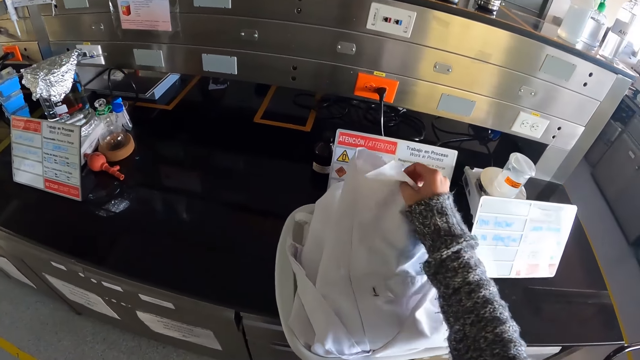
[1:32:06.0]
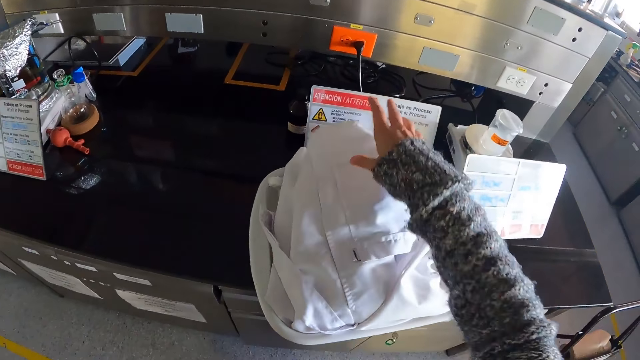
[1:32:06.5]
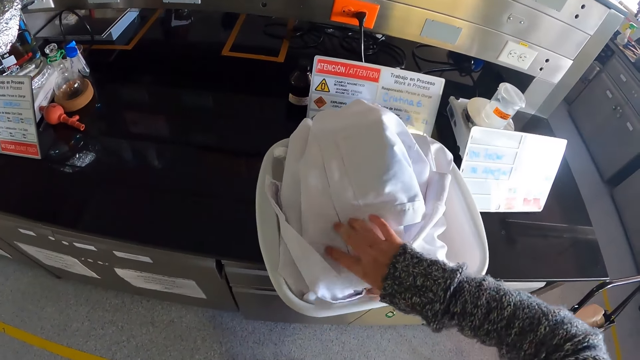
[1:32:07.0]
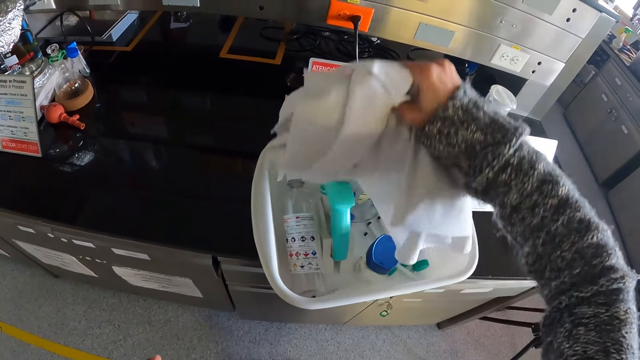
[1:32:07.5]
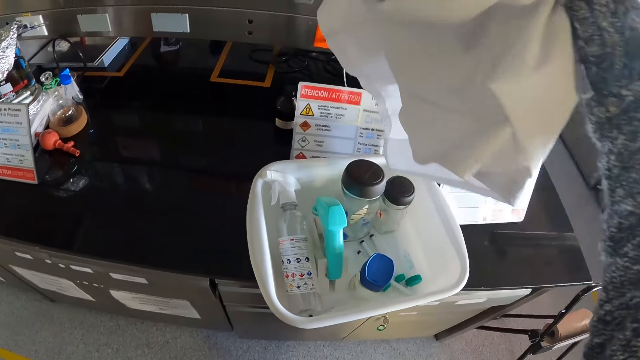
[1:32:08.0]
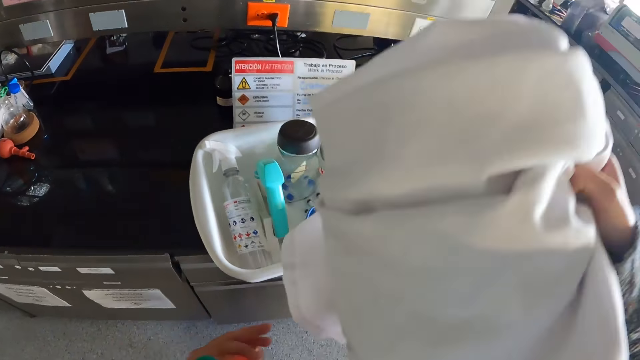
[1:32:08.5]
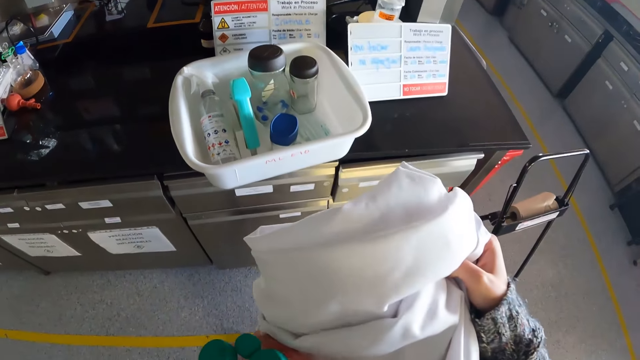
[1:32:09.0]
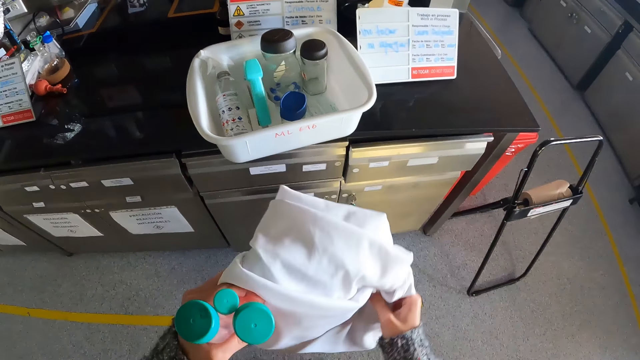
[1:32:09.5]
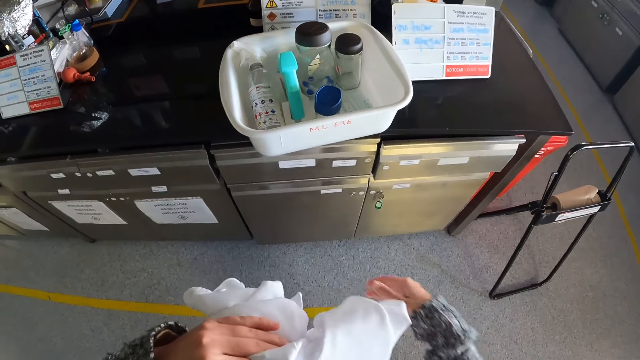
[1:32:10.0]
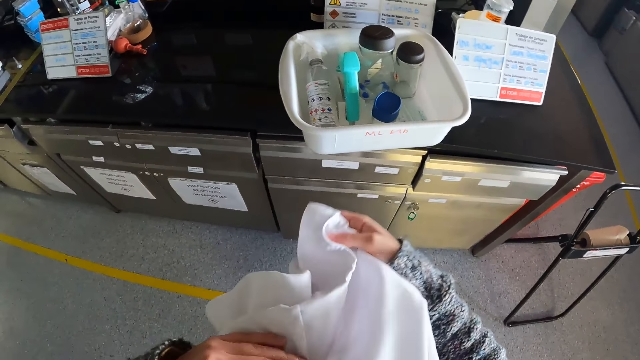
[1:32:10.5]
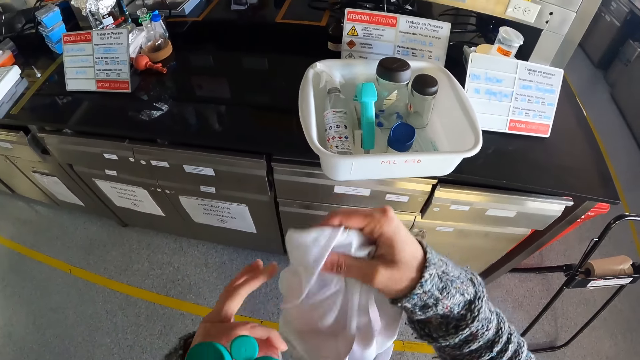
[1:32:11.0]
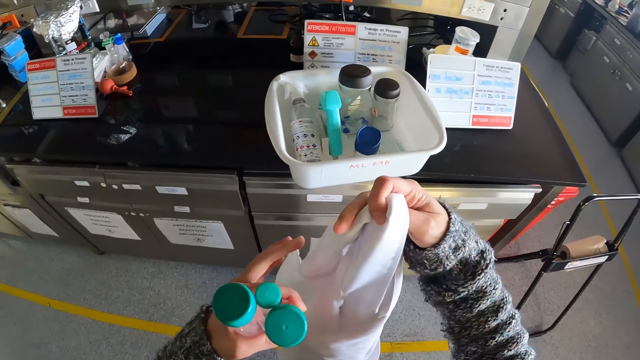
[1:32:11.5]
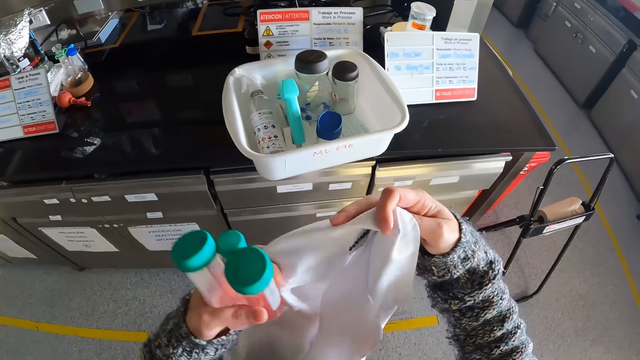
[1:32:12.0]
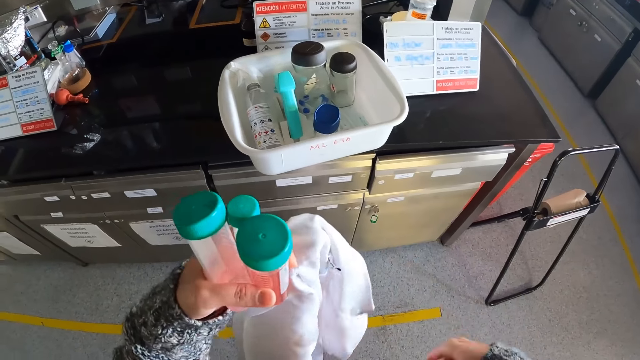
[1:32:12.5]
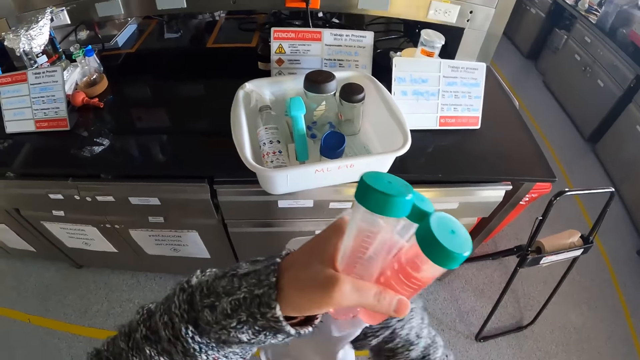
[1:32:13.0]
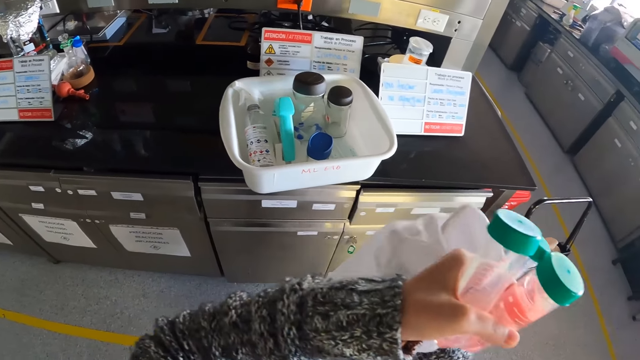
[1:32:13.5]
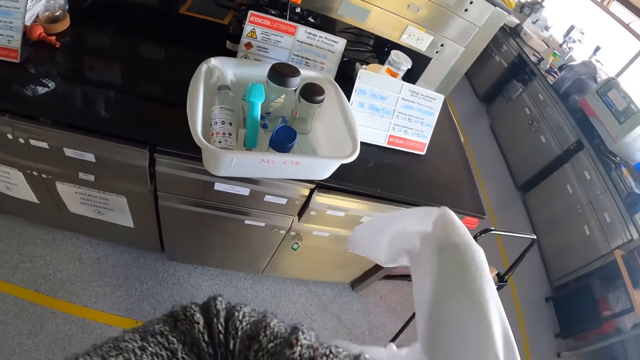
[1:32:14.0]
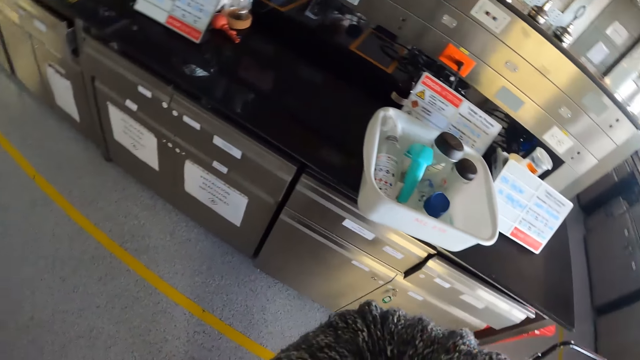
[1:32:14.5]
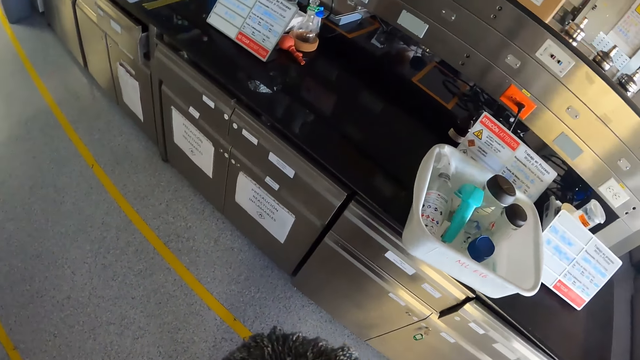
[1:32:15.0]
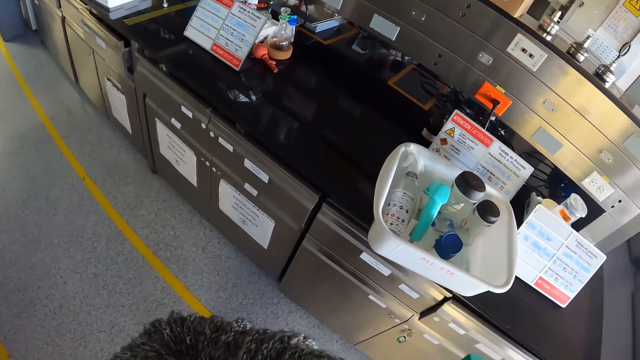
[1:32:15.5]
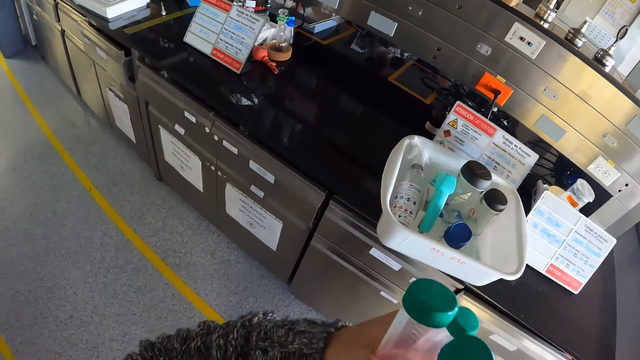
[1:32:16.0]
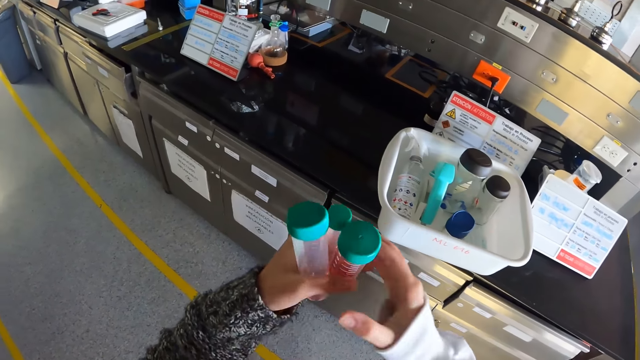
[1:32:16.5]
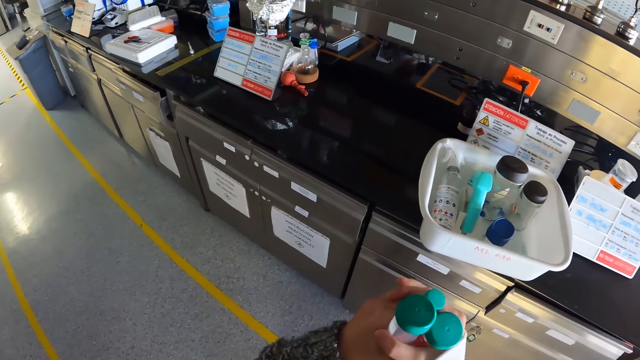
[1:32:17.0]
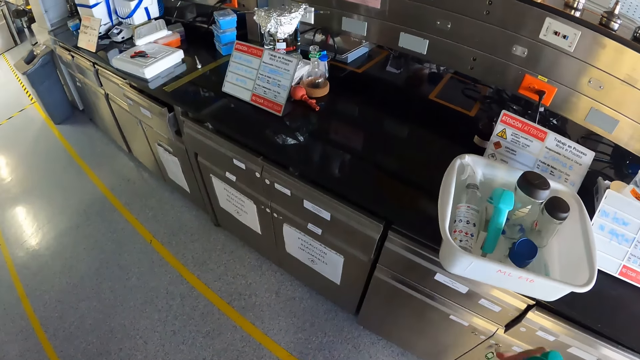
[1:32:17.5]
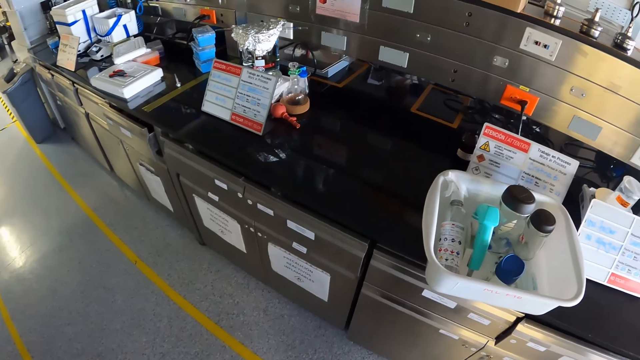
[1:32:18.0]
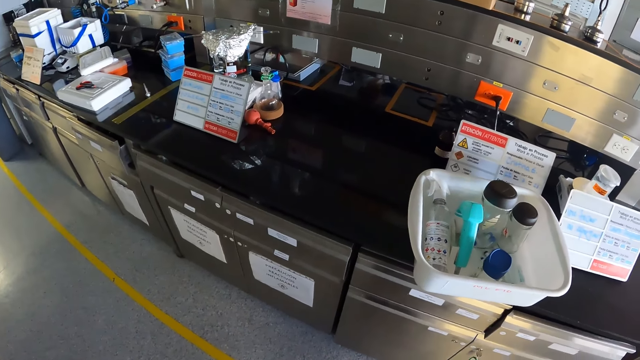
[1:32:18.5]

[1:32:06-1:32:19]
The camera wearer picks up the lab coat or cloth in the basin. They unfold the cloth. They wear the lab coat. They hold the specimen bottles.

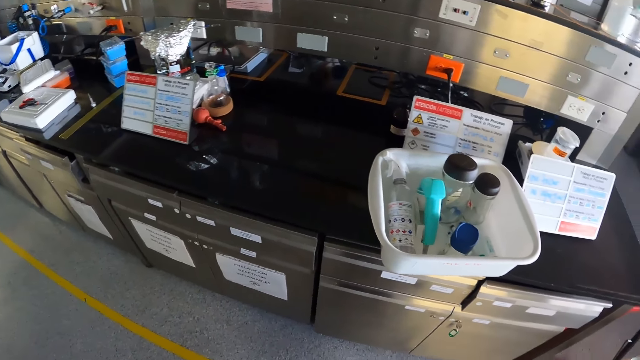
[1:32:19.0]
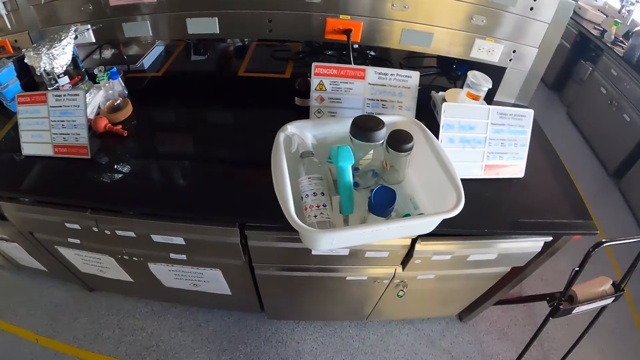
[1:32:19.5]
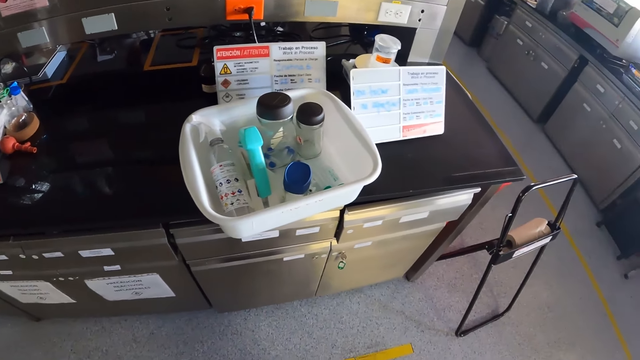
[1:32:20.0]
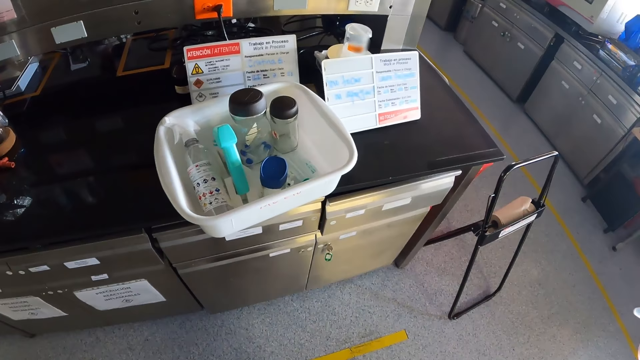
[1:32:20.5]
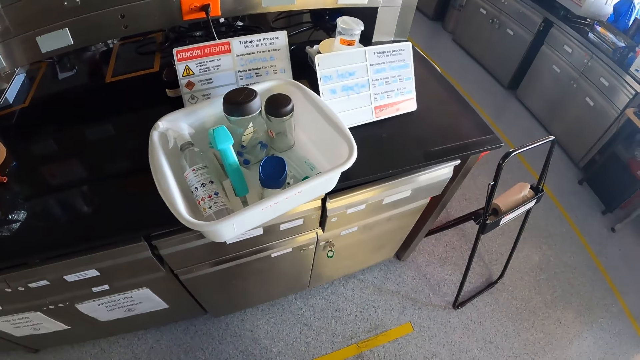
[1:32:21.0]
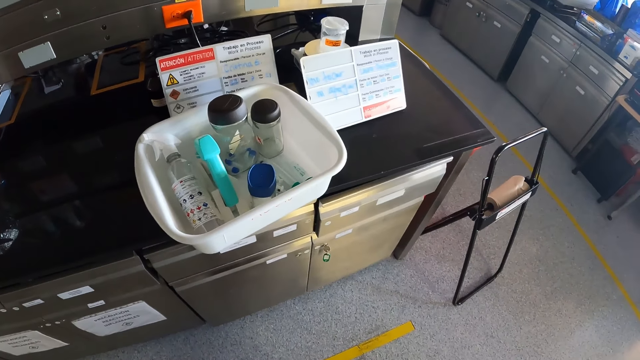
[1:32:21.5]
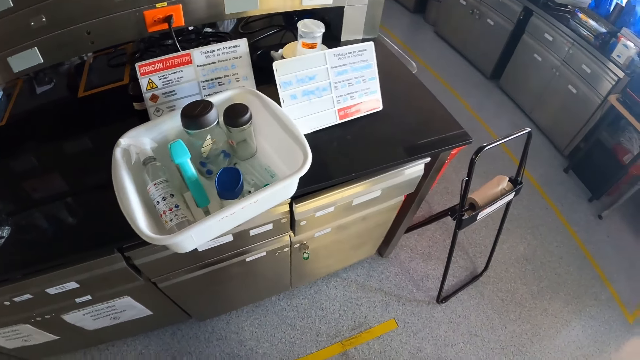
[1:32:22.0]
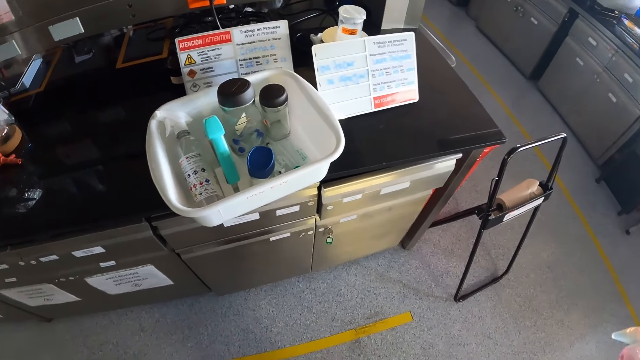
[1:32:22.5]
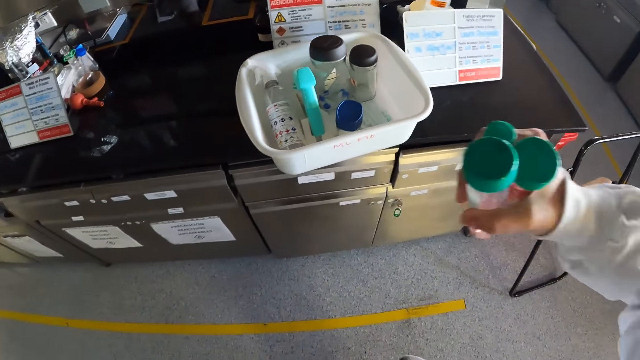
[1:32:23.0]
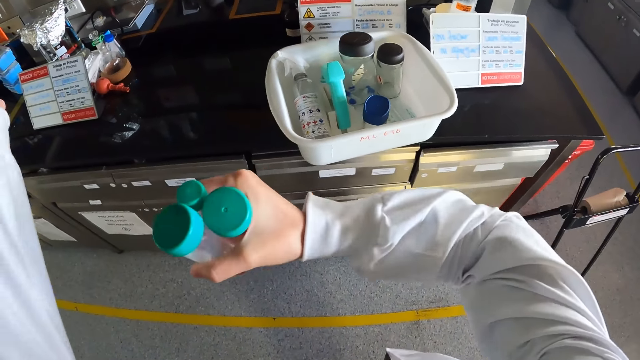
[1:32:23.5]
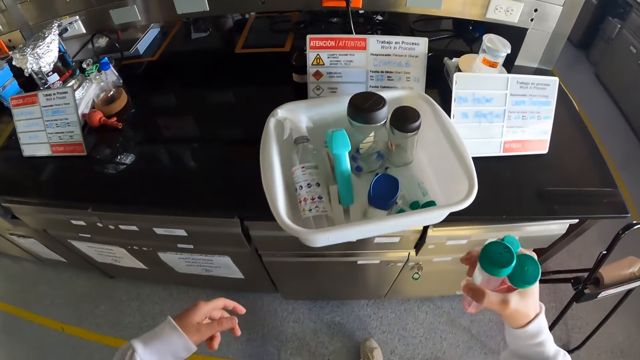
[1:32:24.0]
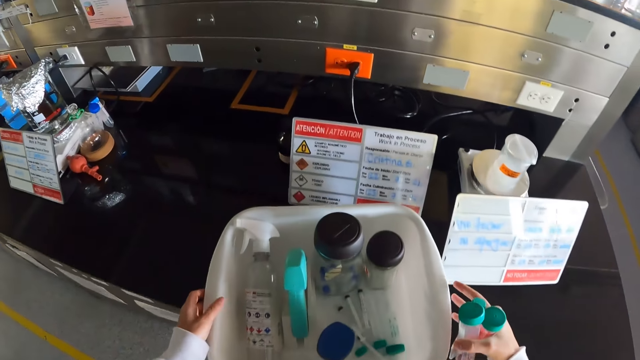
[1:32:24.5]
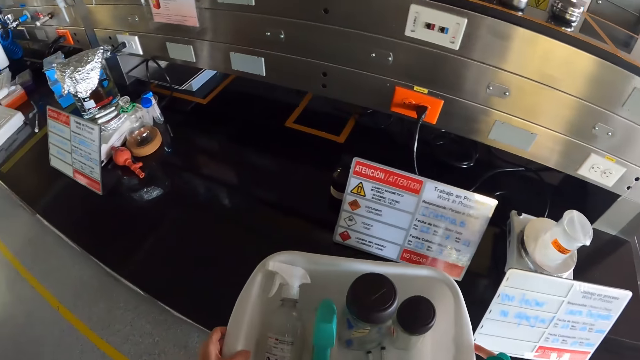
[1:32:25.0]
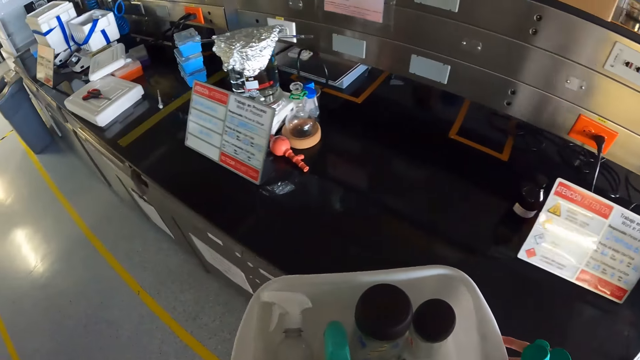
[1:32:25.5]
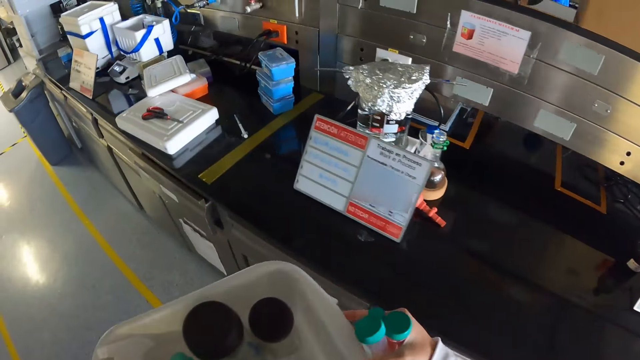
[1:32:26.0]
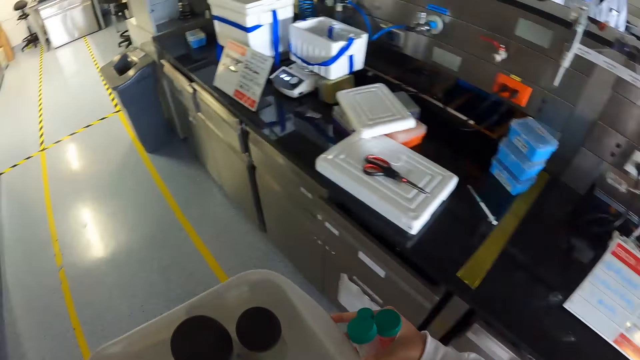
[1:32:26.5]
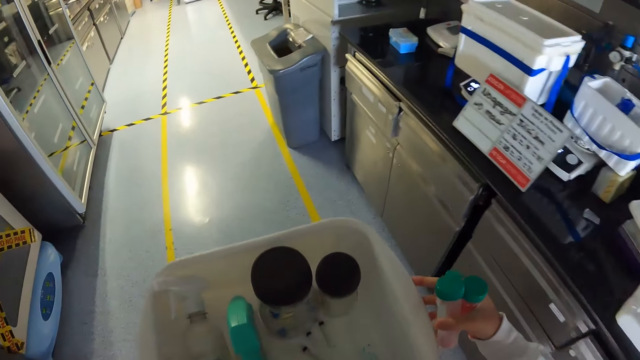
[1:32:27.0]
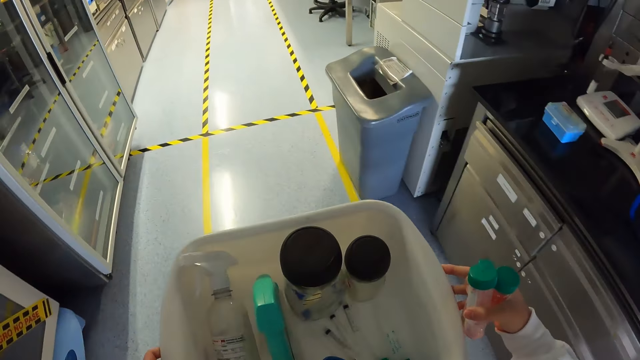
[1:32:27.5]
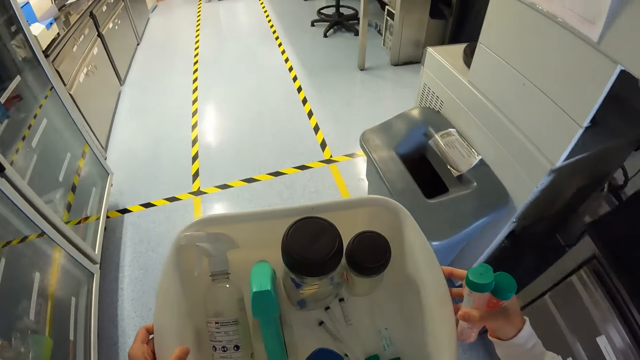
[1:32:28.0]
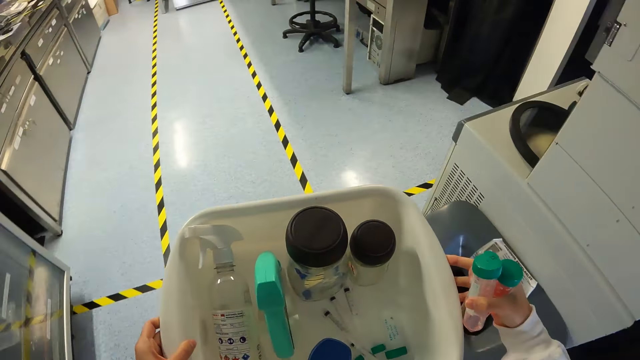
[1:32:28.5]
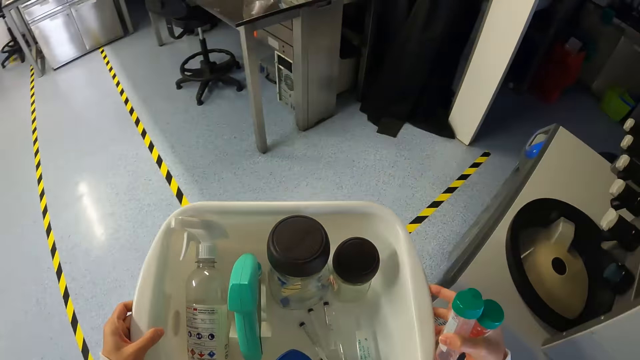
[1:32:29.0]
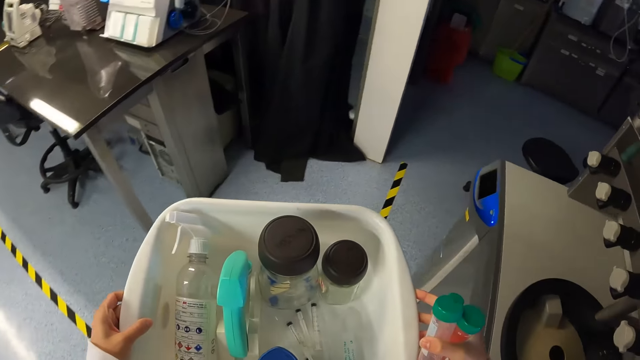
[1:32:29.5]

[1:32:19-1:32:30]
The camera wearer looks around. They hold the specimen bottles. They pick up the basin or plastic tray on the table. They carry the plastic tray.
